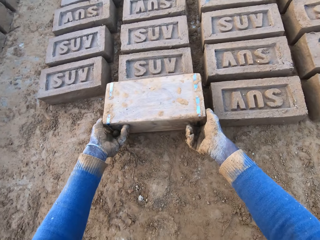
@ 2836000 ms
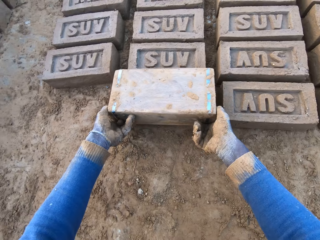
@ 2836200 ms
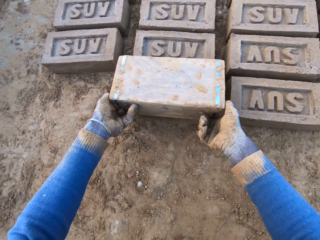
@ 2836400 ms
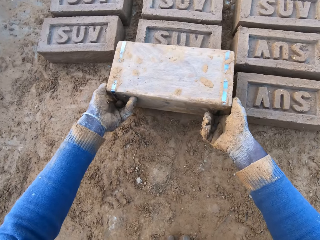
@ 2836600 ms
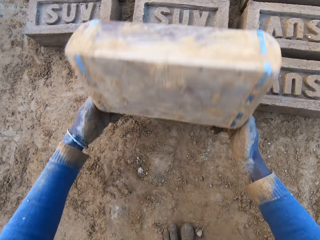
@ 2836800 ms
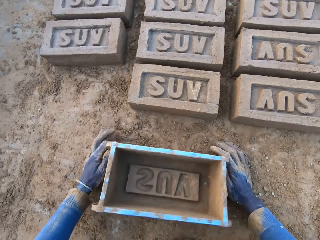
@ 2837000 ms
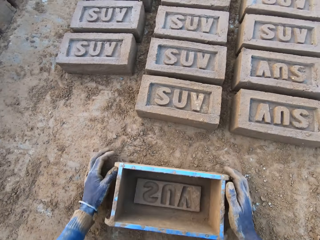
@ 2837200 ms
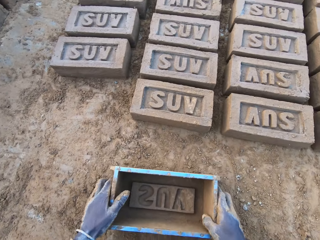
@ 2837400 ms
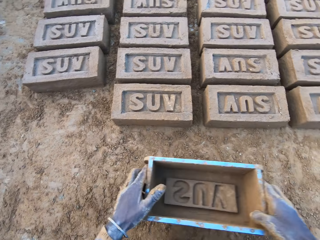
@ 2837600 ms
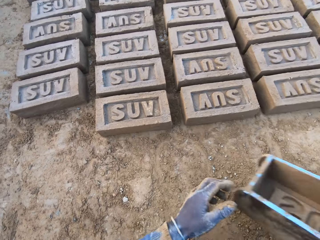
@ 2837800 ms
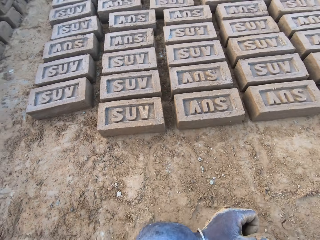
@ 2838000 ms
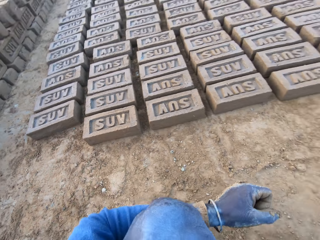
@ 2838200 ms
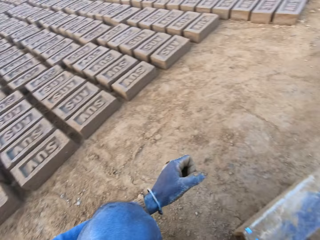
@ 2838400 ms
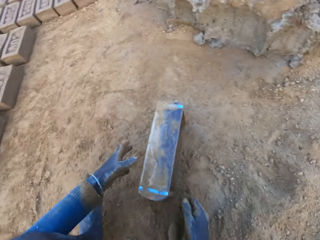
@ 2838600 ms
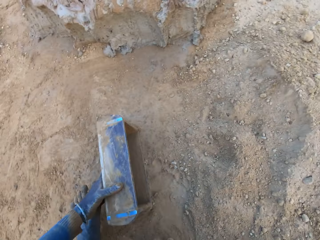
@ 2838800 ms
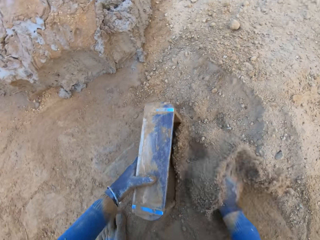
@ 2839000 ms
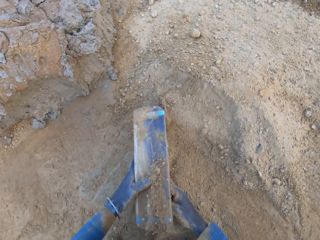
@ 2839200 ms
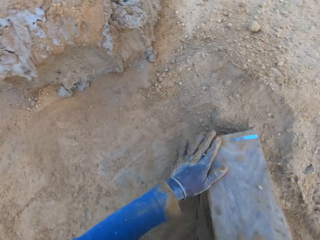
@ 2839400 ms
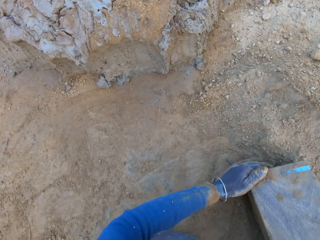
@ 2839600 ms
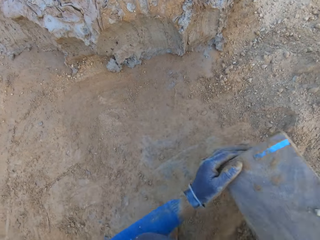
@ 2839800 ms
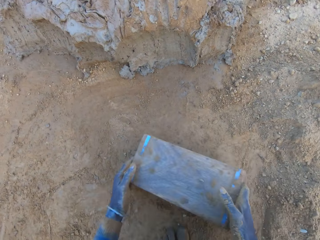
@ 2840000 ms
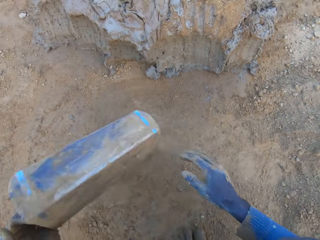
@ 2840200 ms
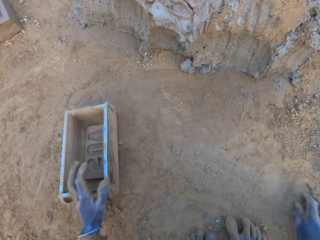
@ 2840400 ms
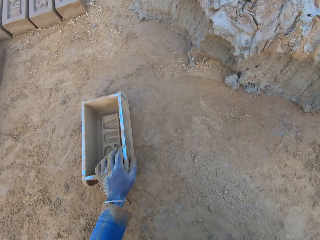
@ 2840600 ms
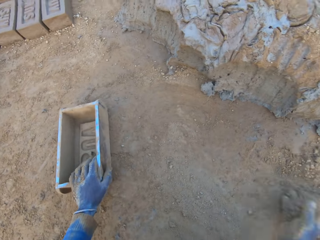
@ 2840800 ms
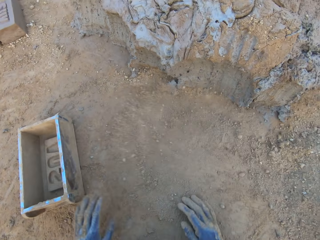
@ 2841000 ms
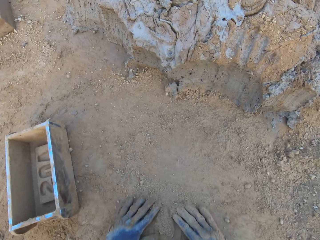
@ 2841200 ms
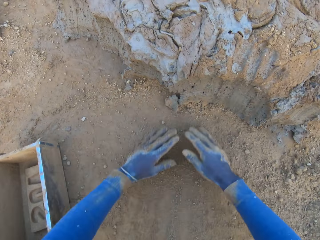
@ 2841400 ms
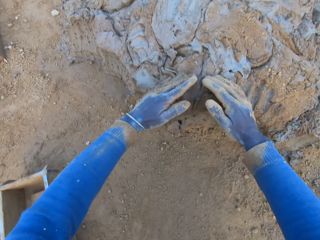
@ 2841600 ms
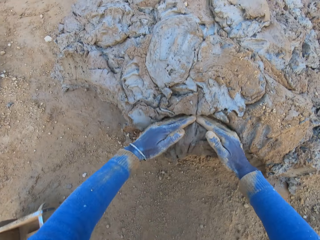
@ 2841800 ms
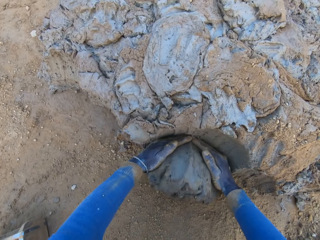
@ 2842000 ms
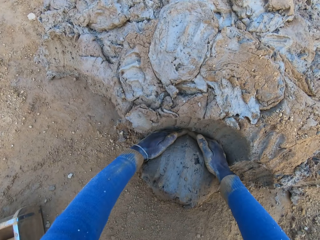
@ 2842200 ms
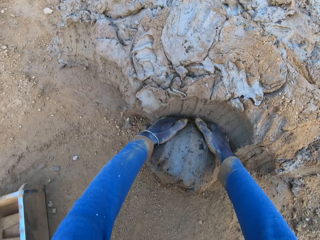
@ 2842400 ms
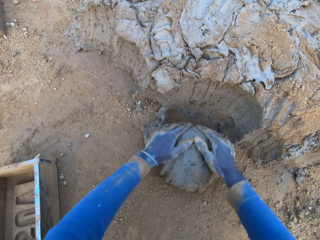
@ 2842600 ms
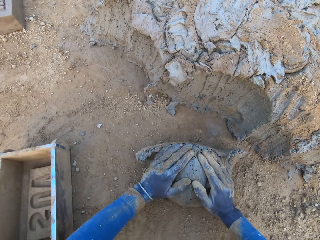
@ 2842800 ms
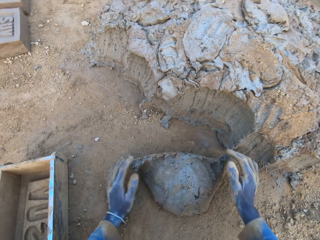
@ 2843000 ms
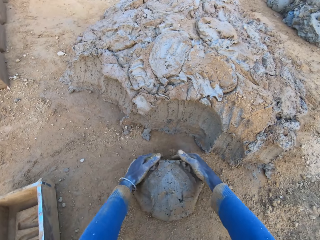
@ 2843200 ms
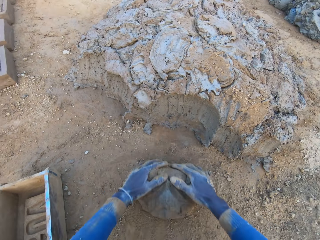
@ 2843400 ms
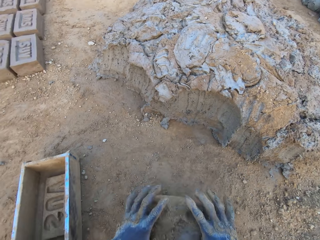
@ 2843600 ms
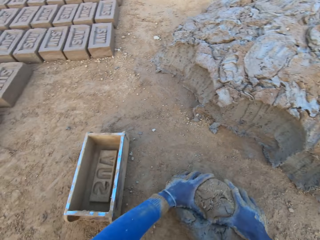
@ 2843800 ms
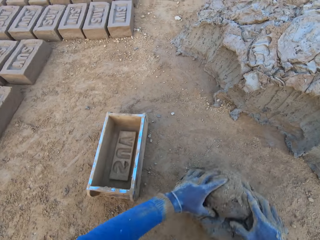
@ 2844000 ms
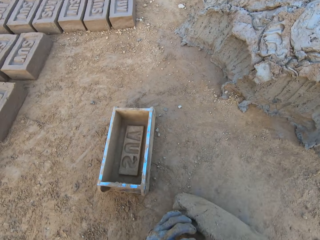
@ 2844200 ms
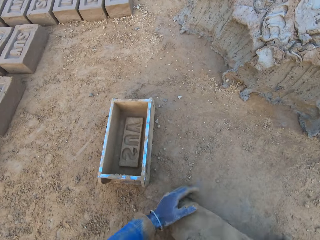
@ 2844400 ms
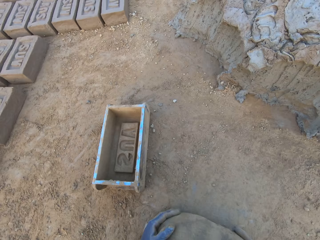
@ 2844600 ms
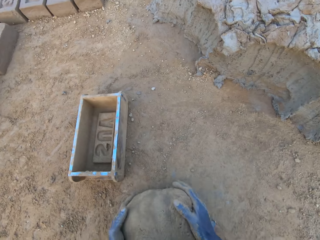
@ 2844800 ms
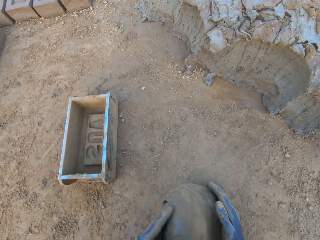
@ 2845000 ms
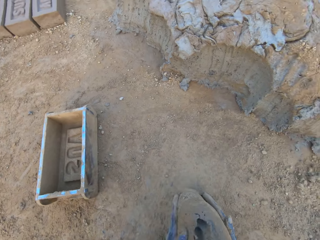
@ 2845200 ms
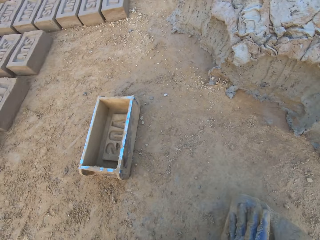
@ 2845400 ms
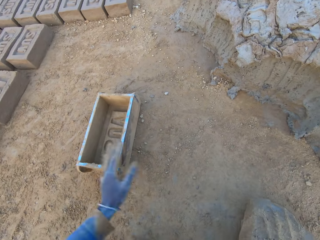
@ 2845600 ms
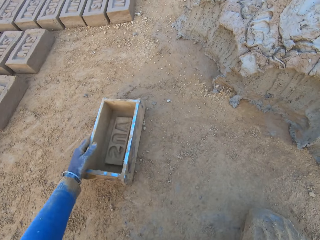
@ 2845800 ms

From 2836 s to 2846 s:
The camera wearer drops the iron brick mold on the ground. He pours sand from the ground into the iron brick mold with his right hand. He removes the sand from the iron brick mold. He drops the iron brick mold on the ground. He cuts a portion of the concrete from a heap of concrete with his hands. He picks up the mud. He mixes the concrete with his hands.

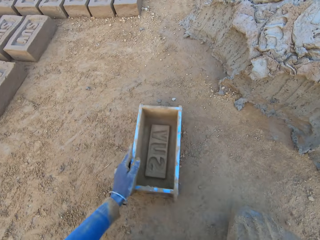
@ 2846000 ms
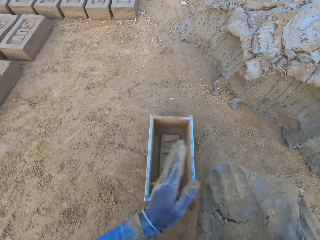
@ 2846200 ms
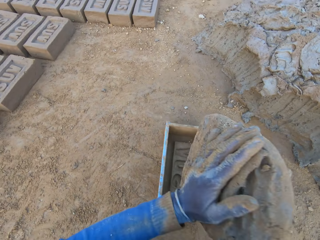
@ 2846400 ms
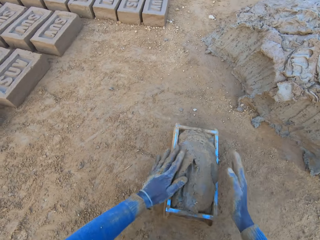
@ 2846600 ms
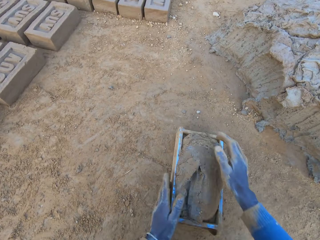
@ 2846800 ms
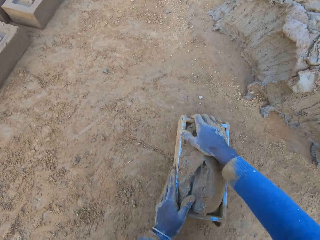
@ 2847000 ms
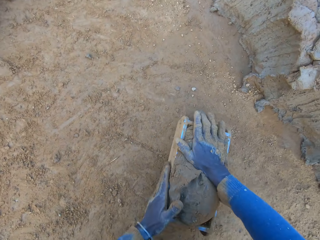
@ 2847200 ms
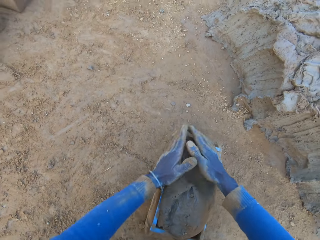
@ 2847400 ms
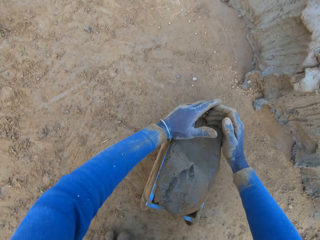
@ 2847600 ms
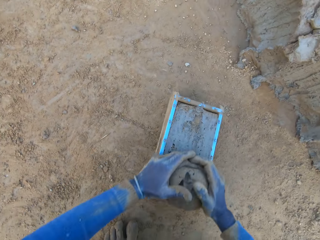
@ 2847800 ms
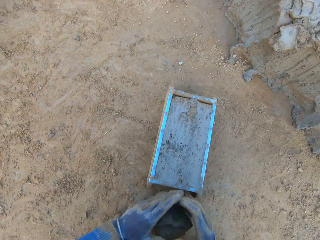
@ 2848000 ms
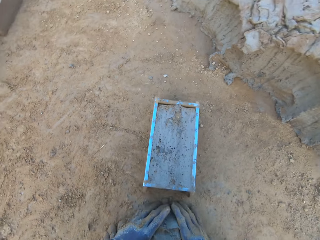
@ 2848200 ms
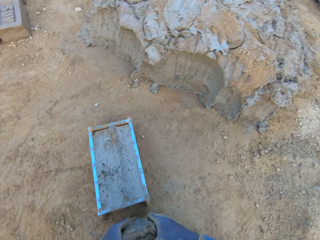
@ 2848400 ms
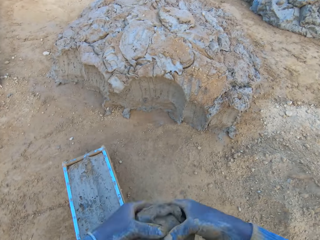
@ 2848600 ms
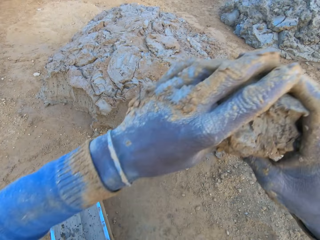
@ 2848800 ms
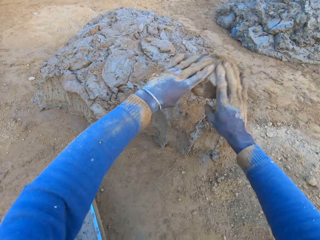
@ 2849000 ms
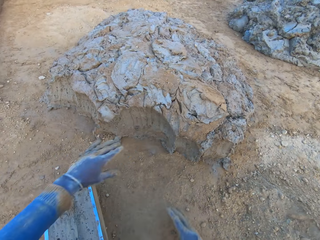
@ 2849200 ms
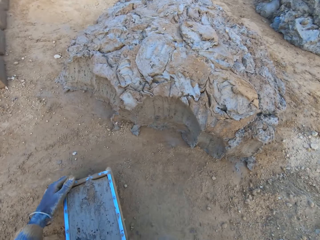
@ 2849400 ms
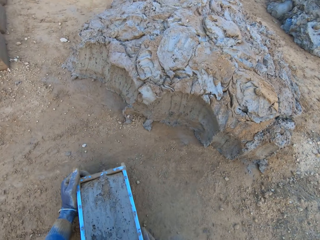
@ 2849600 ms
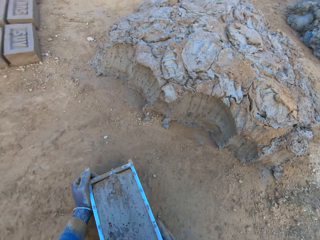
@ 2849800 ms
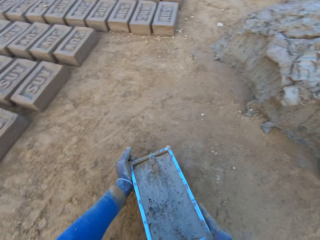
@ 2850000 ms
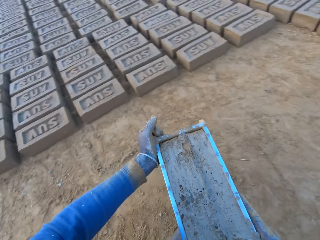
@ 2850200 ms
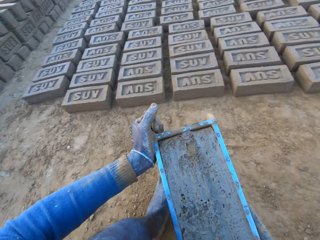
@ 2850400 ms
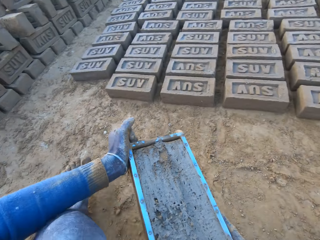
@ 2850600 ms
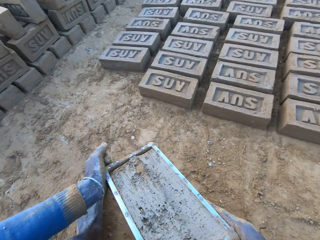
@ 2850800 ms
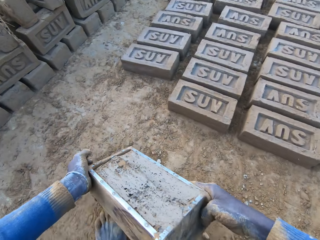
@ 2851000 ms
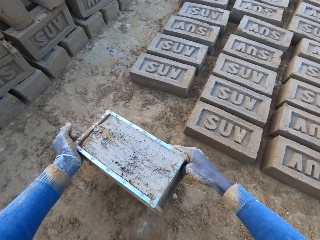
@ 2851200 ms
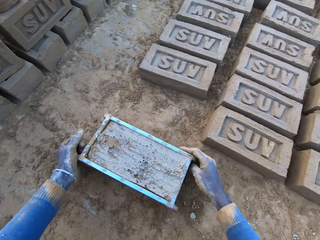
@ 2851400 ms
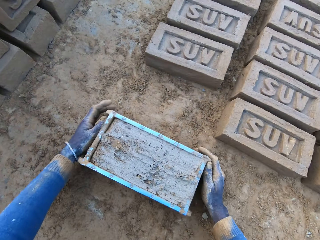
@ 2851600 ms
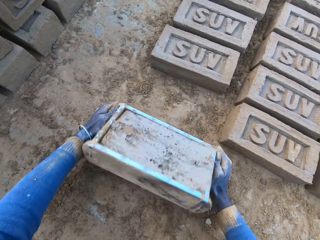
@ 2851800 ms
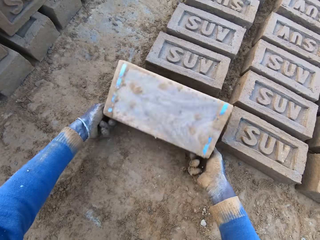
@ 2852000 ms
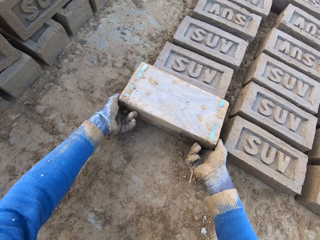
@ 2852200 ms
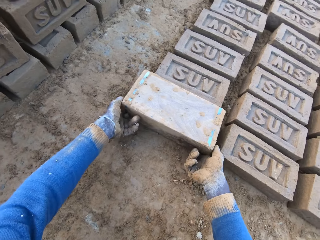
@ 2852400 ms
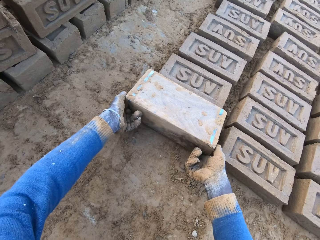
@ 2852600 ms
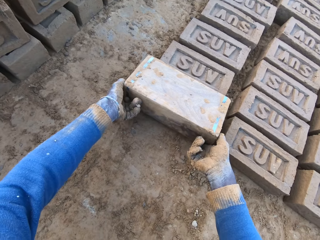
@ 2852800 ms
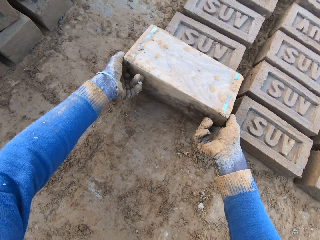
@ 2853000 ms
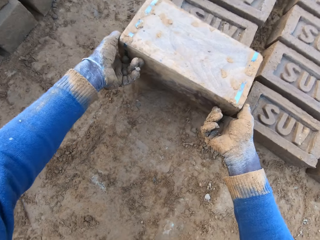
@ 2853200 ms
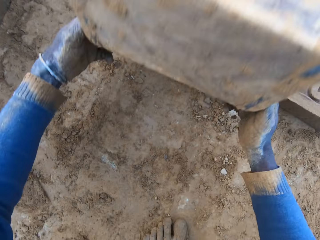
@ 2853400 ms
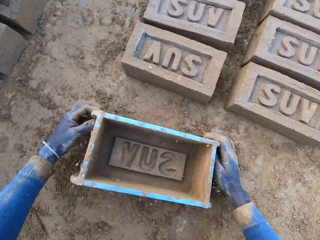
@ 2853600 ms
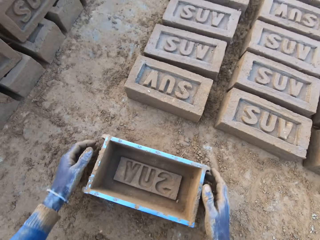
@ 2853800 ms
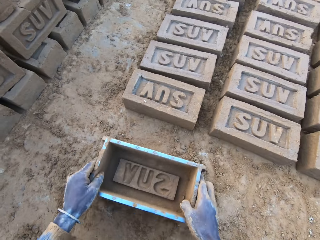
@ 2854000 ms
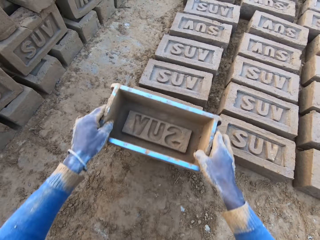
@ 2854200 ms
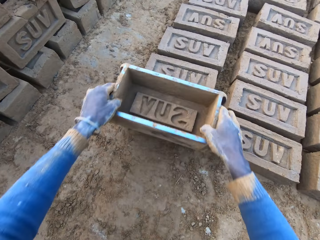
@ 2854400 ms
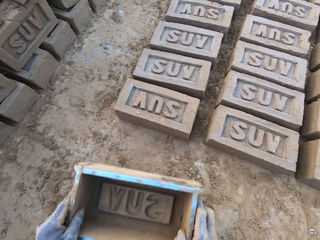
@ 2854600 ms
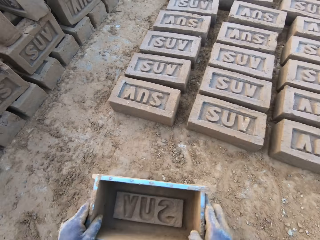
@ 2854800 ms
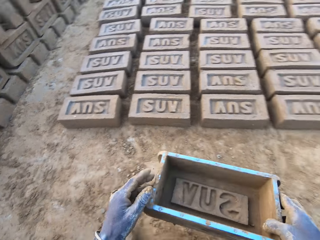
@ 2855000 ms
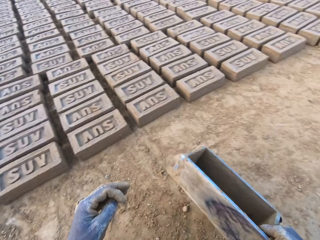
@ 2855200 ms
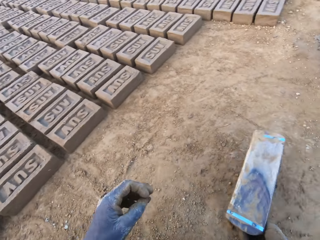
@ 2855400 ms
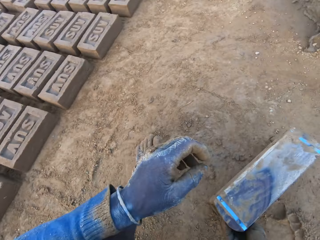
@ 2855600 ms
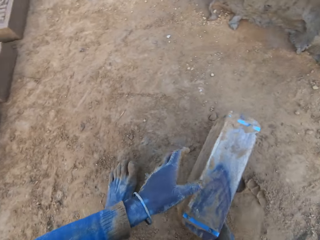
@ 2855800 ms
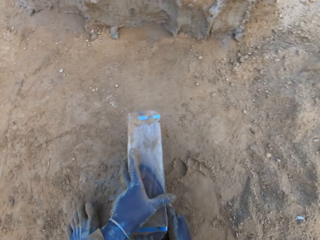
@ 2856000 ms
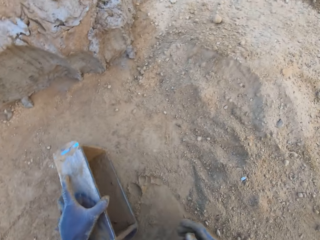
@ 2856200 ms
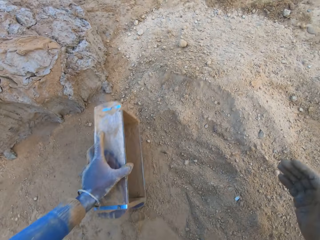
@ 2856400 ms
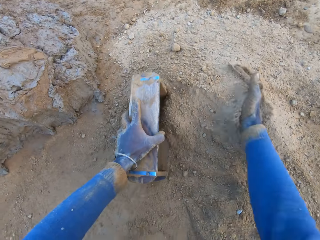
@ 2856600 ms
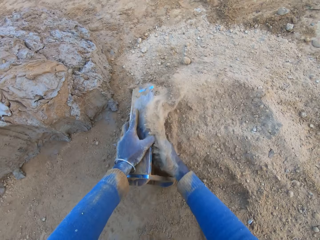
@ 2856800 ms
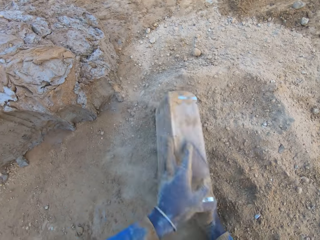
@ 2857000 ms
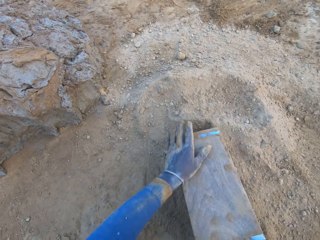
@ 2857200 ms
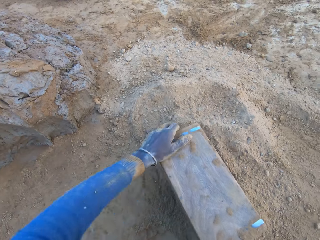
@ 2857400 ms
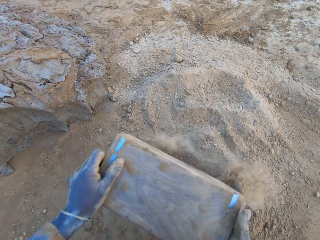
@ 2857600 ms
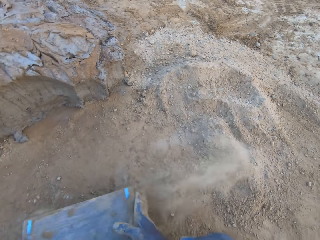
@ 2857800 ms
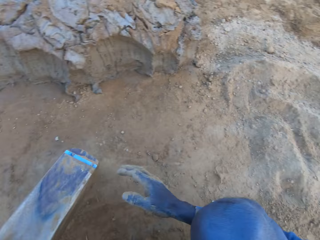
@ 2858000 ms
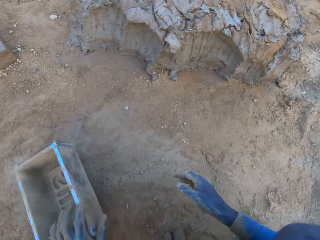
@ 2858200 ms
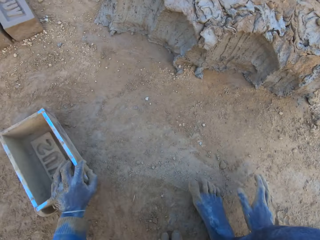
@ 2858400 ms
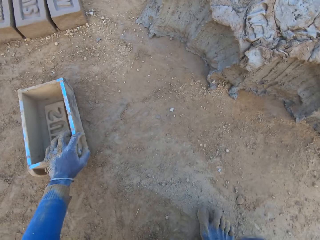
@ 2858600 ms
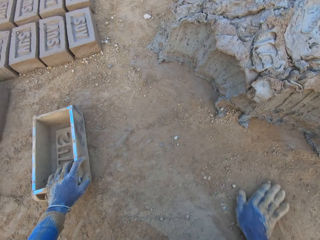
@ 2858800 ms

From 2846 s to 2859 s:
The camera wearer shifts the iron brick mold on the ground with his left hand. He drops the concrete in the iron brick mold. He removes the excess concrete from the iron brick mold. He drops the excess concrete on the heap of concrete on the ground. He carries the iron brick mold from the ground with his two hands. He drops the iron brick mold on the ground beside other bricks. He turns the iron brick mold on the ground. He drops the iron brick mold on the ground. He hits the brick with the iron brick mold in his hands. He pours sand from the ground into the iron brick mold with his right hand. He removes the sand from the iron brick mold.
